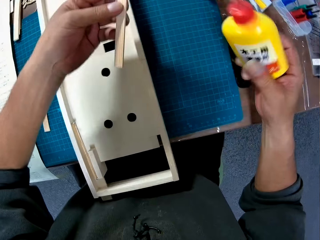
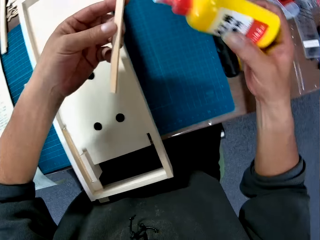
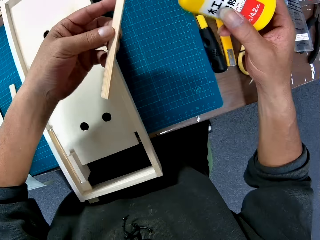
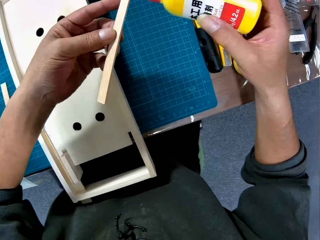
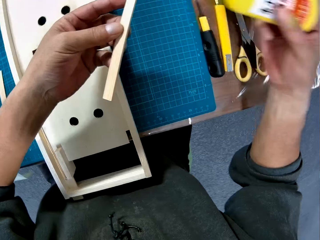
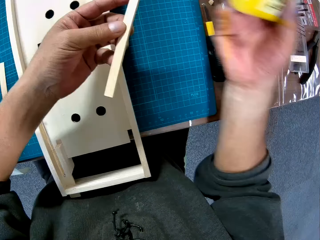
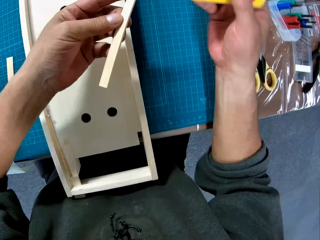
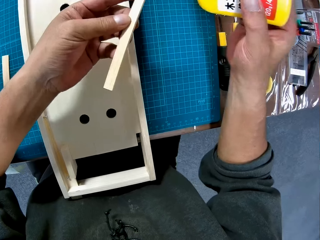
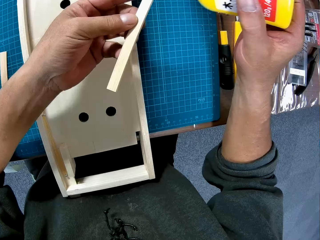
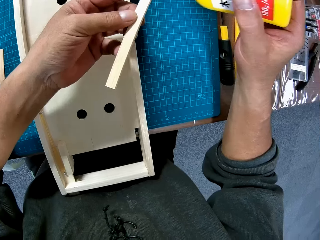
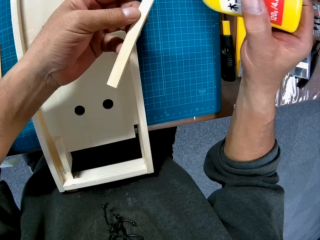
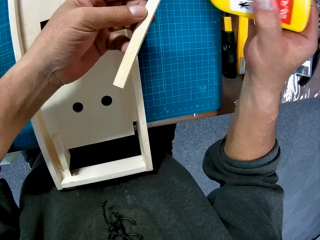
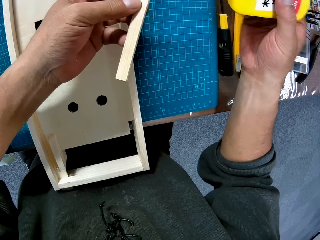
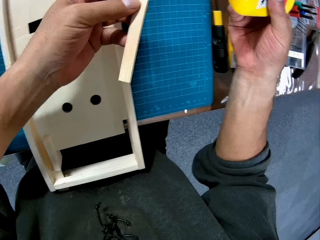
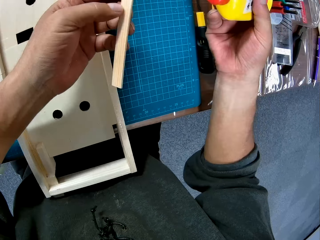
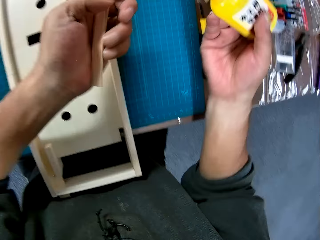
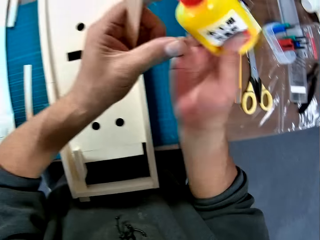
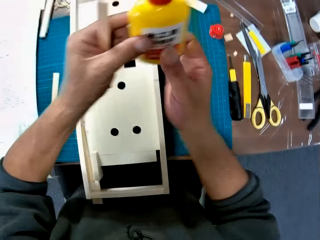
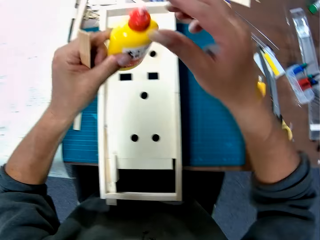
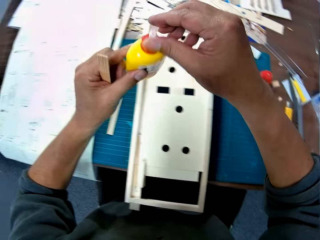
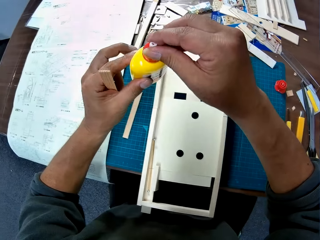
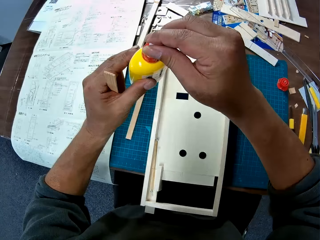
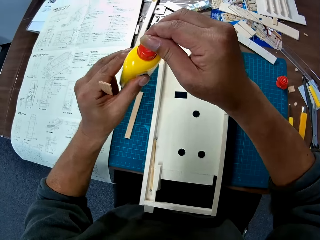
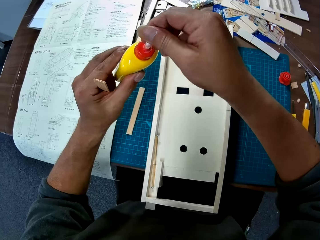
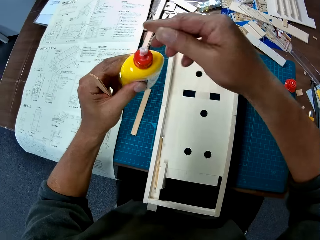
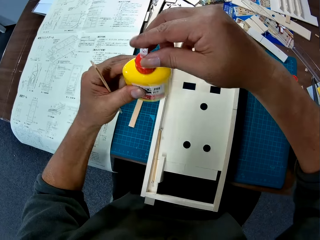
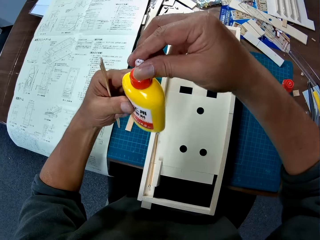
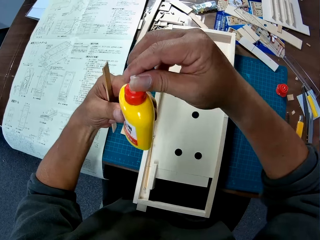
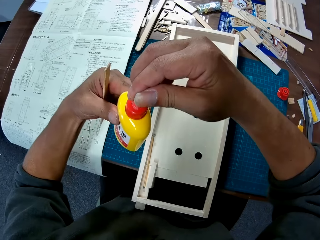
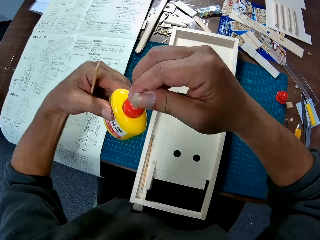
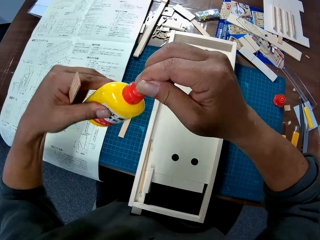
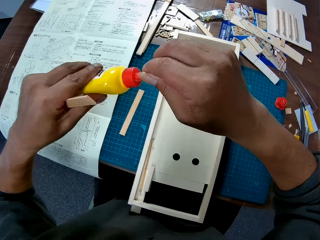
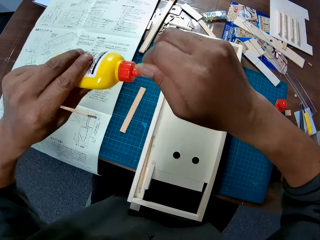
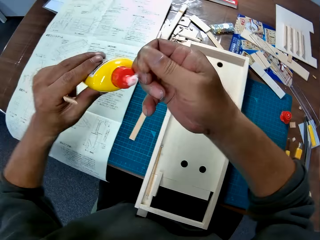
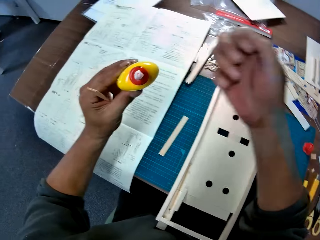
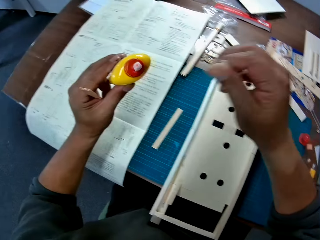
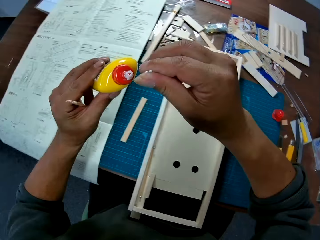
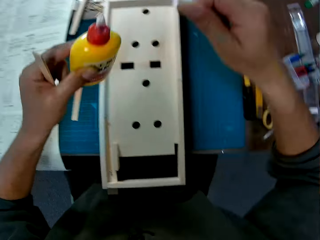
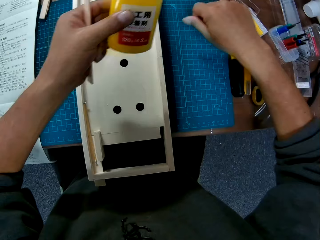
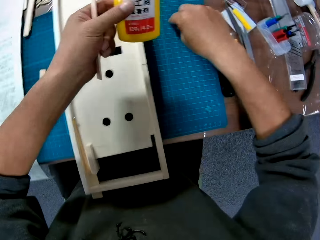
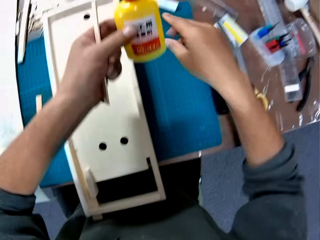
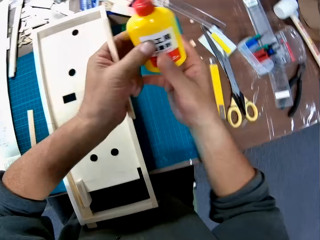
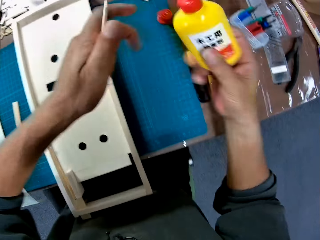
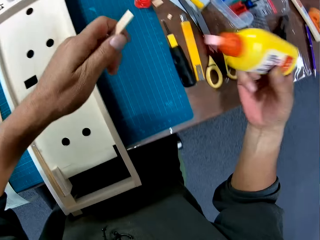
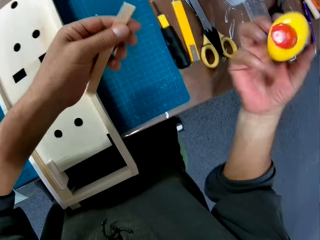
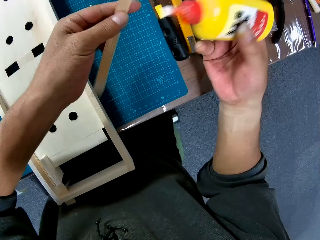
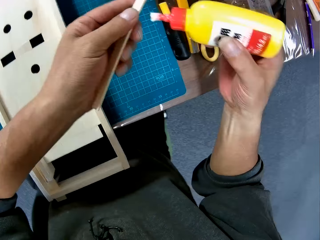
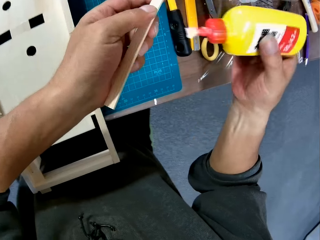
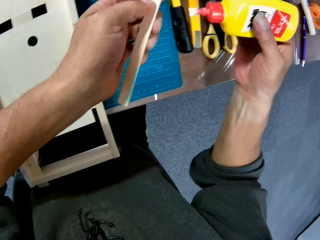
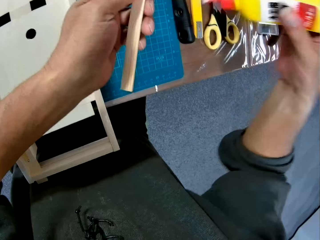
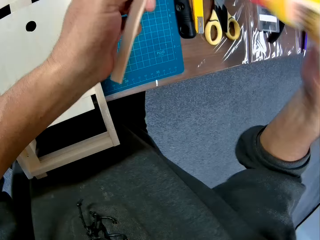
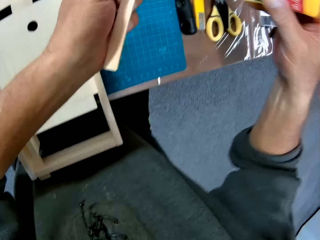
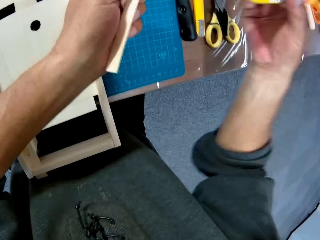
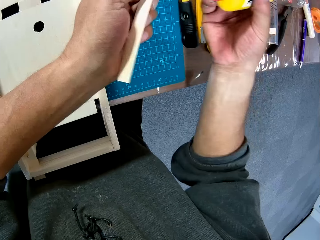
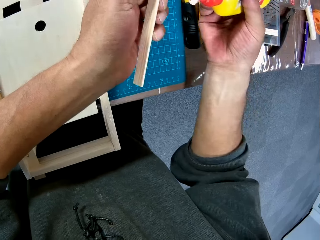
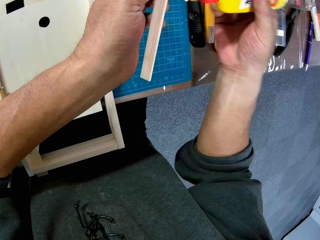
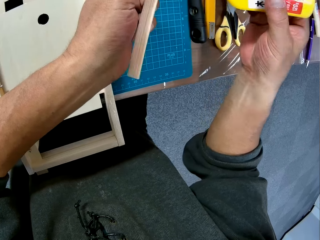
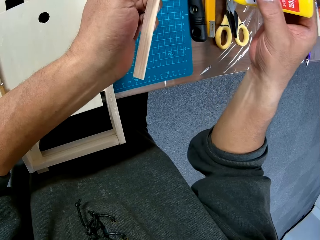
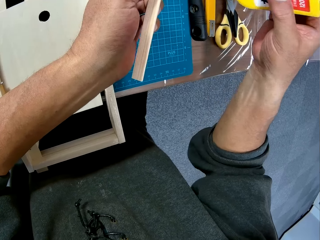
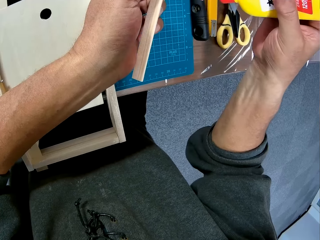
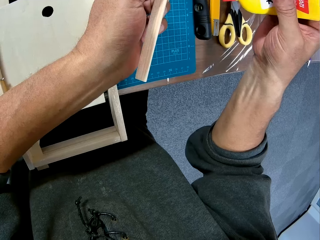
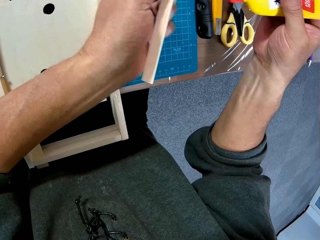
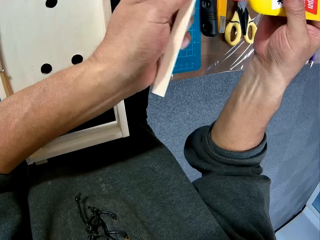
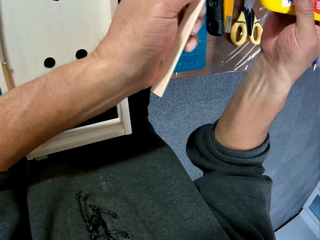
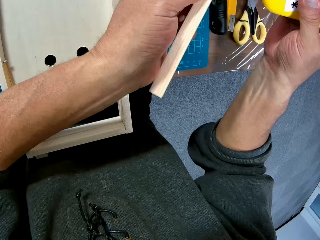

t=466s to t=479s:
The camera wearer applies glue on the wood with a bottle. He switches the glue bottle to the other hand. He cleans the top of the bottle with his right hand. He pulls something from the bottle mouth. He puts the object on a cutting mat. He holds the glue bottle with both hands. He shakes the bottle with his right hand.

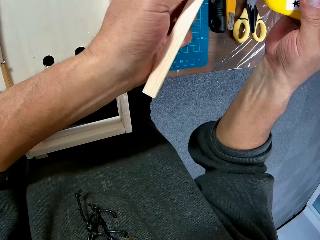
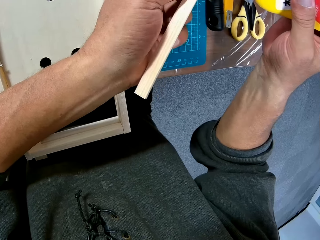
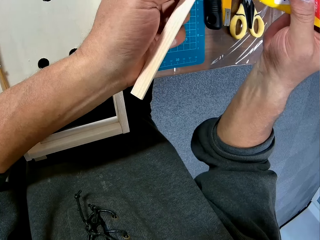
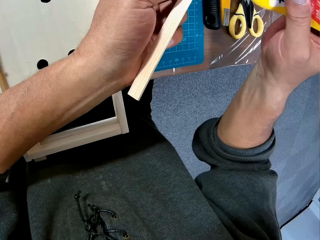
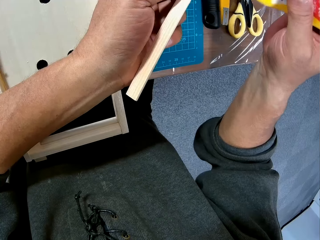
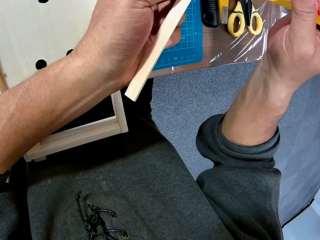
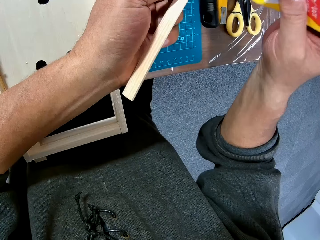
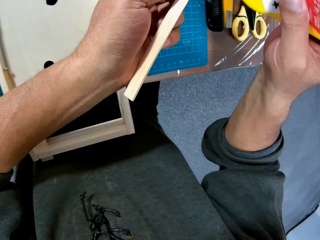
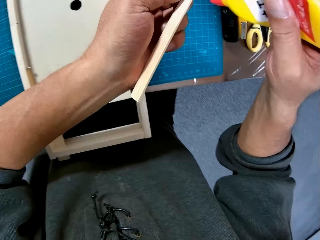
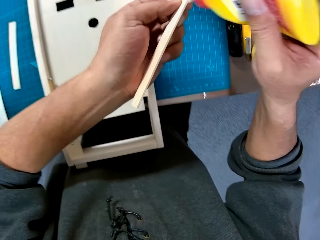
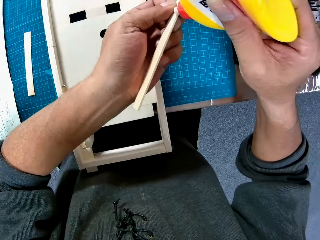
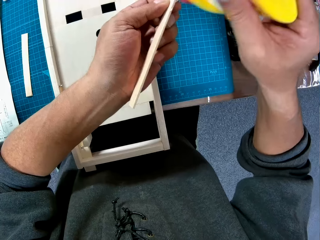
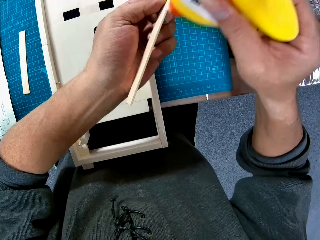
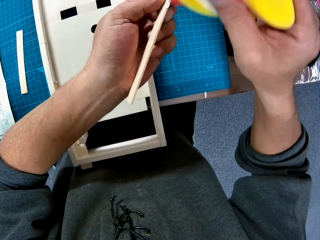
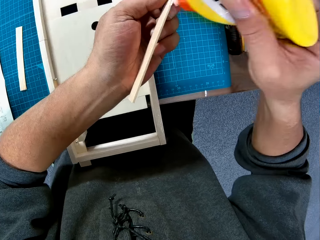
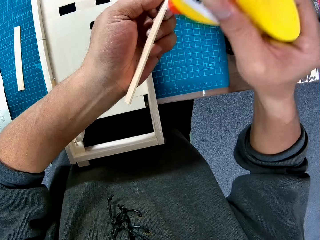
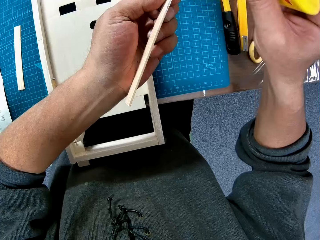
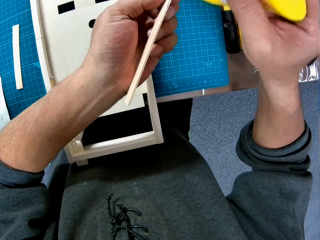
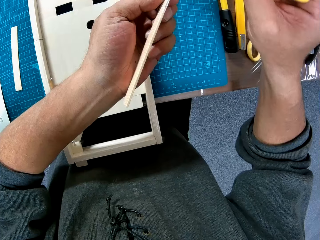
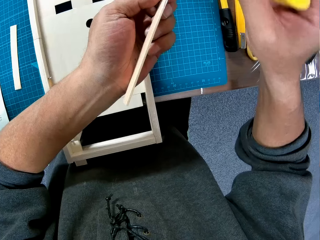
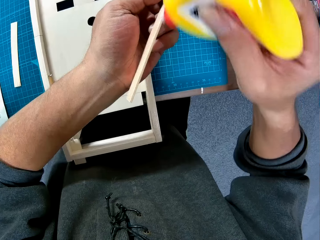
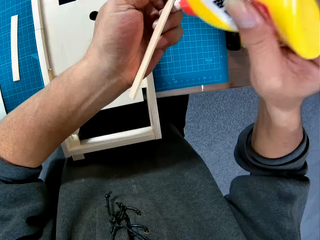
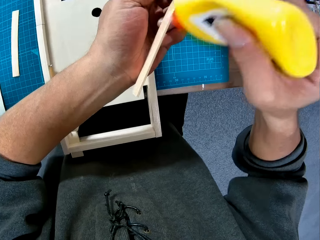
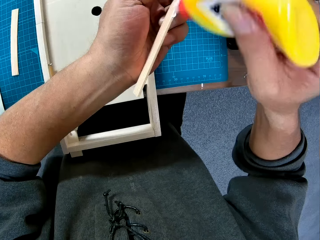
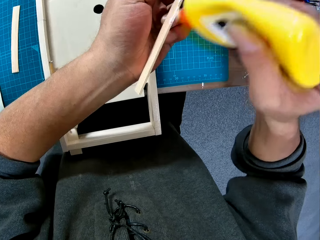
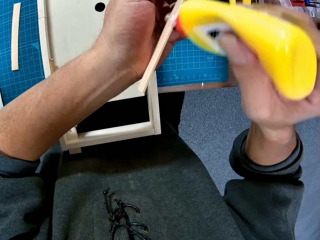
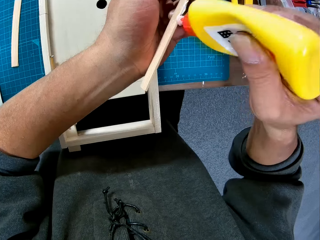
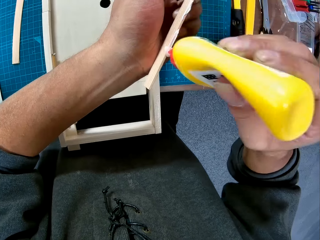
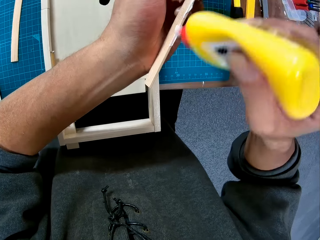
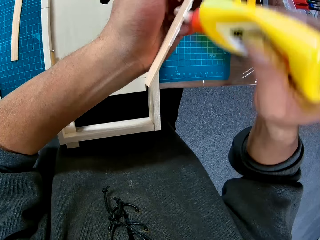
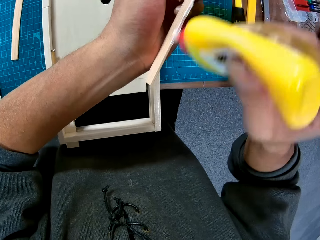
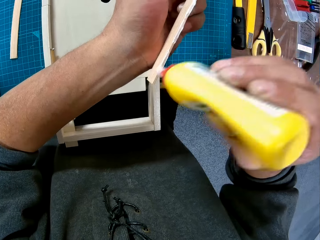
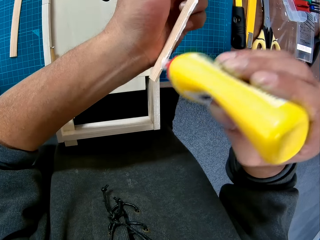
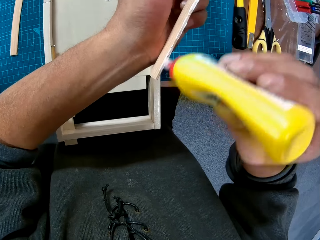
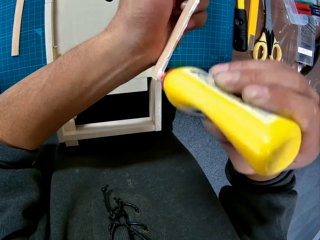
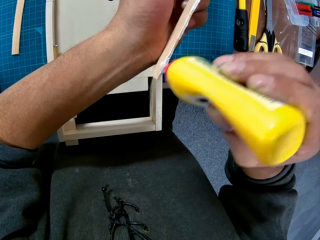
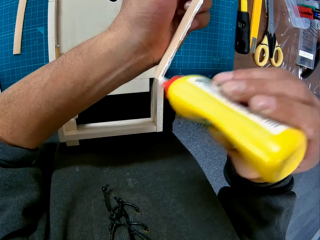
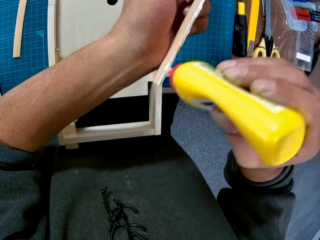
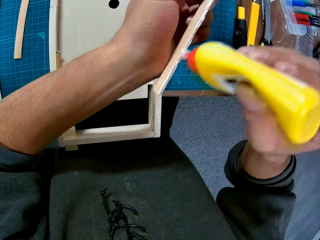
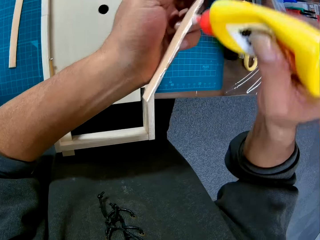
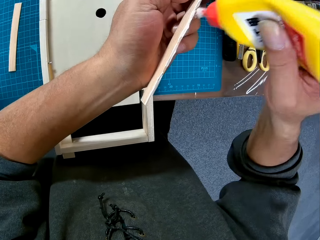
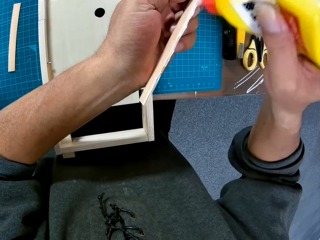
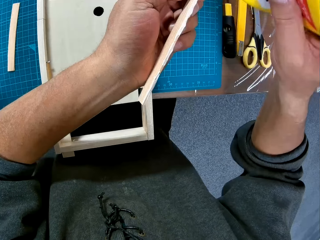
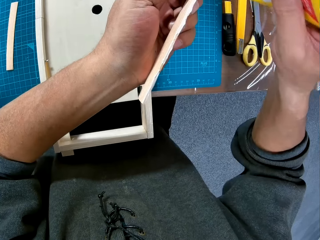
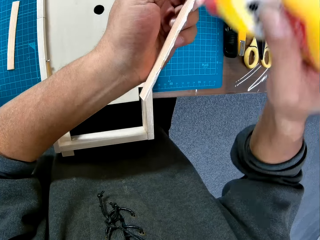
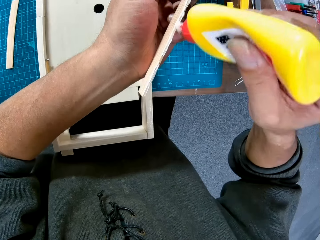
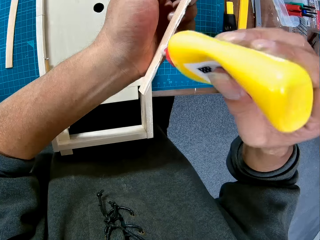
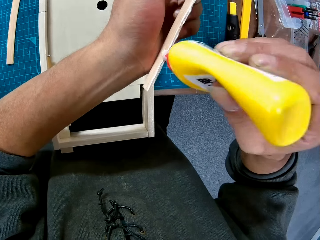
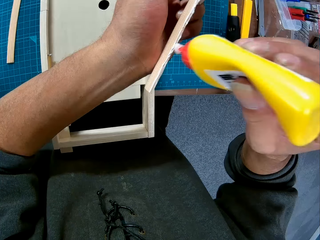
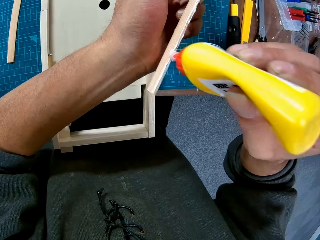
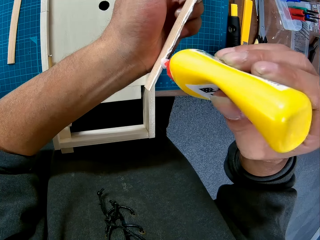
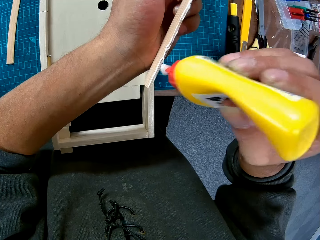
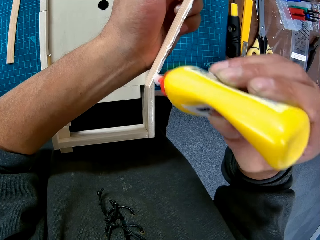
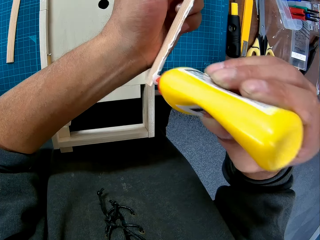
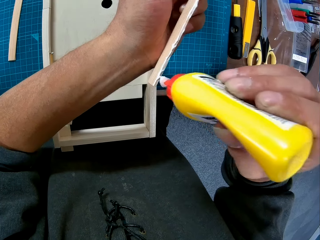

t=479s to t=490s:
The camera wearer applies glue on the wood with a bottle.
